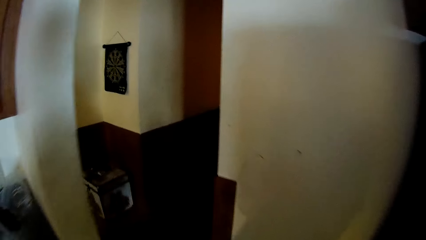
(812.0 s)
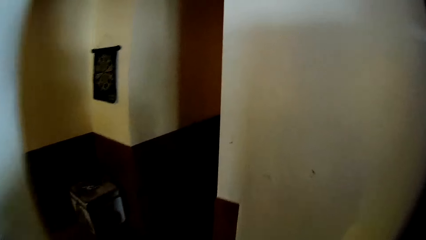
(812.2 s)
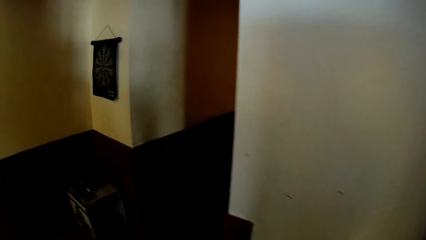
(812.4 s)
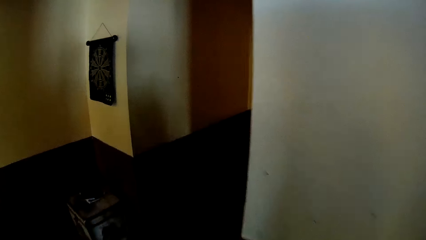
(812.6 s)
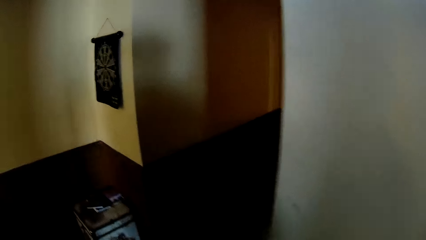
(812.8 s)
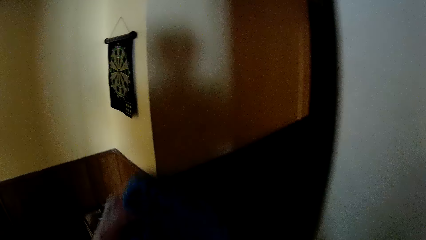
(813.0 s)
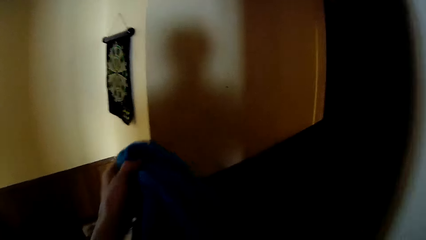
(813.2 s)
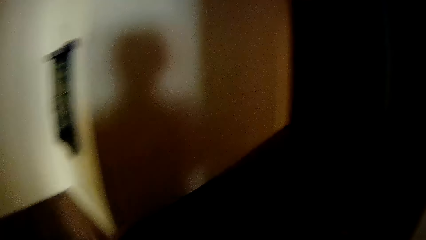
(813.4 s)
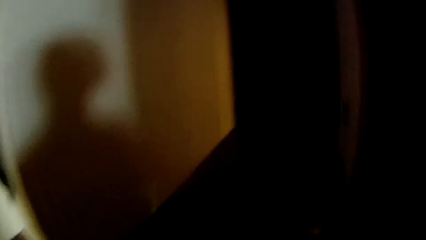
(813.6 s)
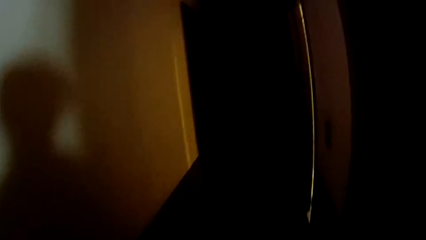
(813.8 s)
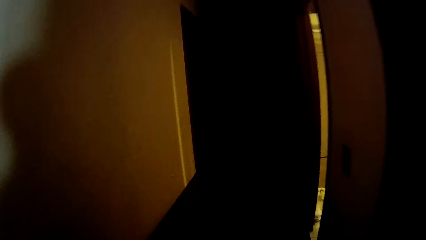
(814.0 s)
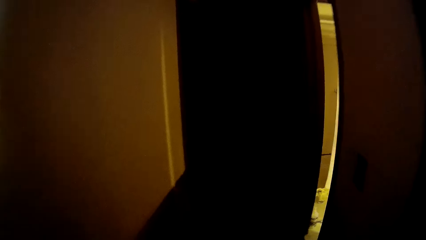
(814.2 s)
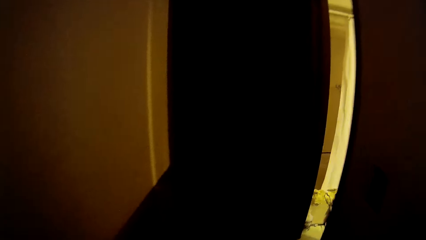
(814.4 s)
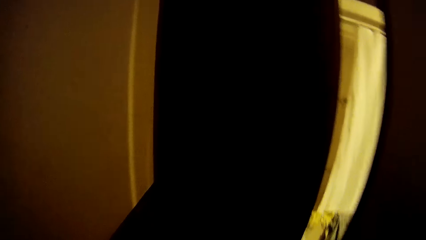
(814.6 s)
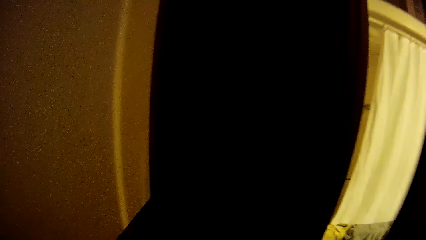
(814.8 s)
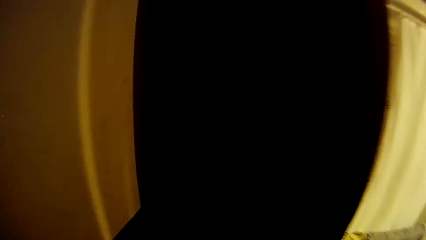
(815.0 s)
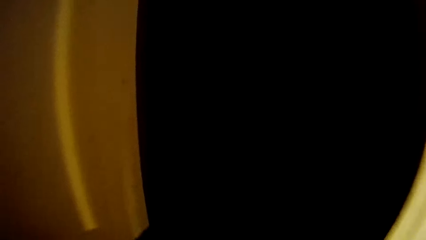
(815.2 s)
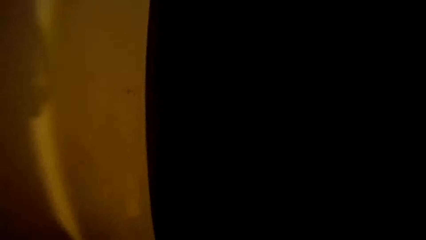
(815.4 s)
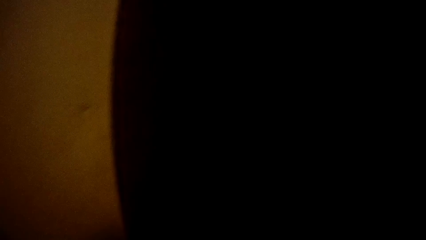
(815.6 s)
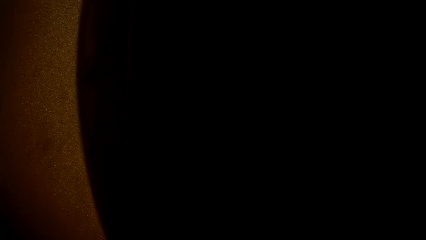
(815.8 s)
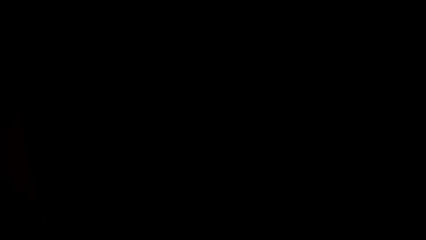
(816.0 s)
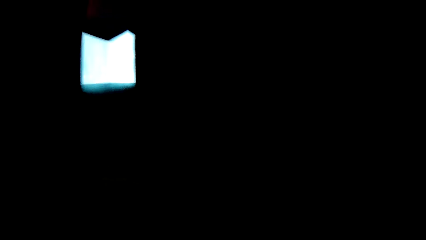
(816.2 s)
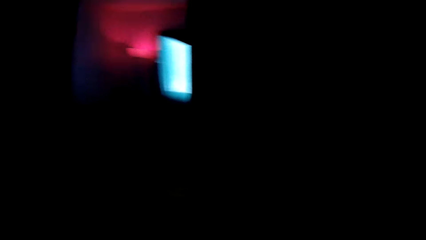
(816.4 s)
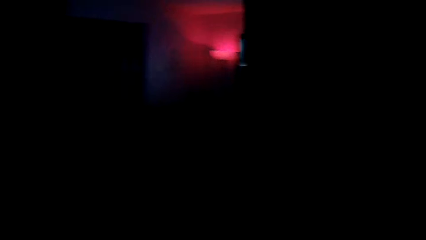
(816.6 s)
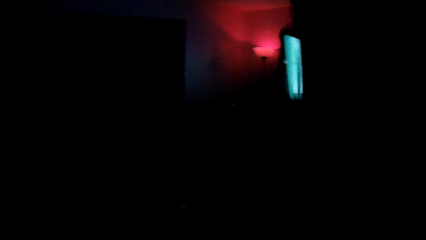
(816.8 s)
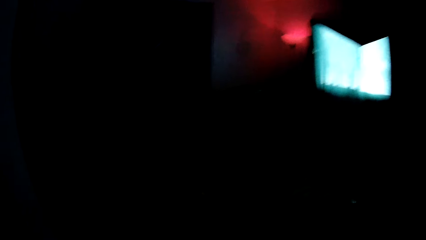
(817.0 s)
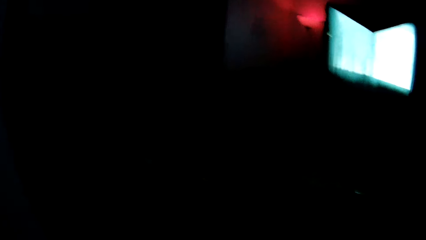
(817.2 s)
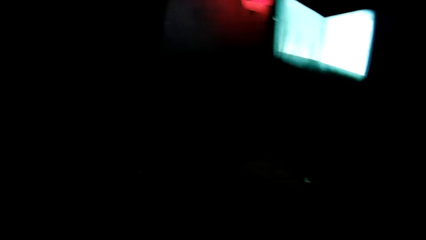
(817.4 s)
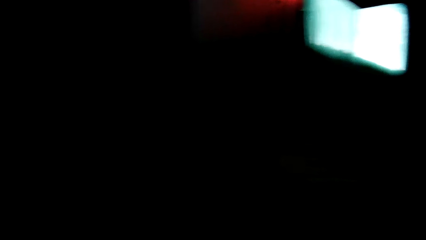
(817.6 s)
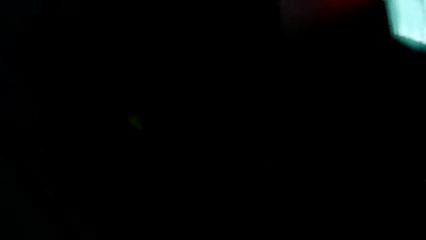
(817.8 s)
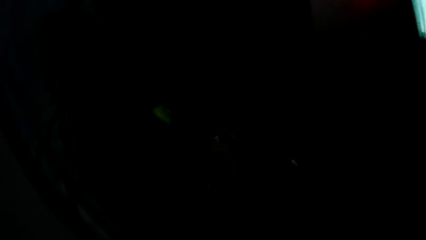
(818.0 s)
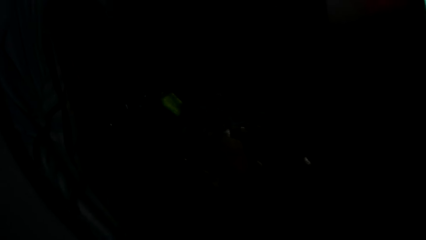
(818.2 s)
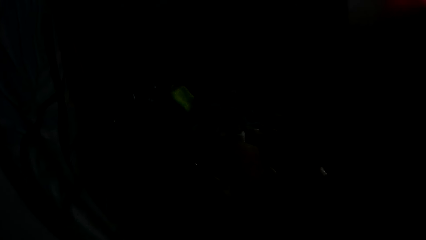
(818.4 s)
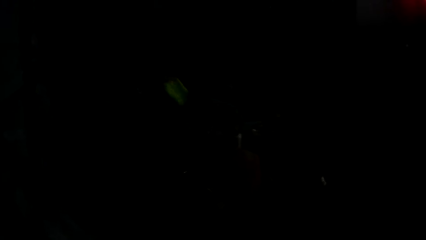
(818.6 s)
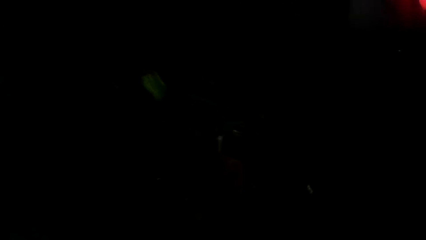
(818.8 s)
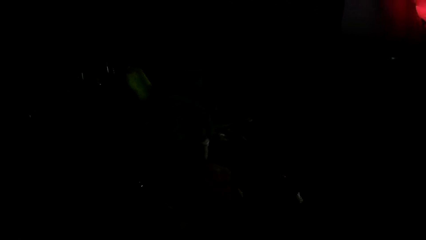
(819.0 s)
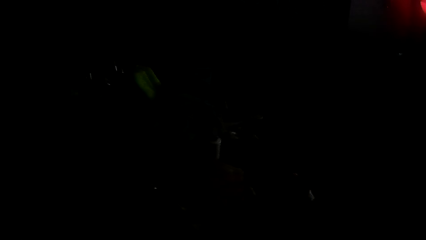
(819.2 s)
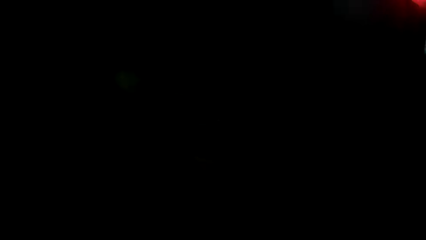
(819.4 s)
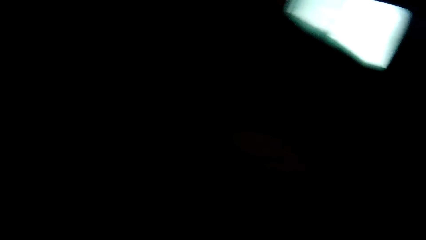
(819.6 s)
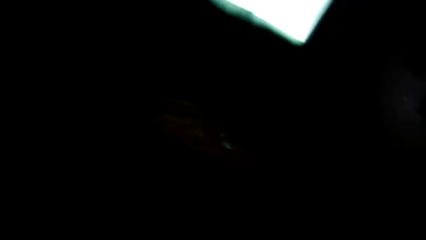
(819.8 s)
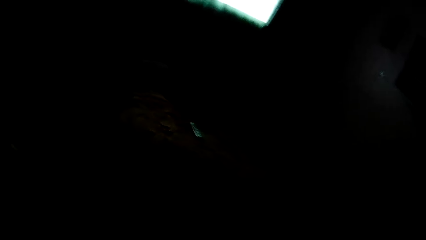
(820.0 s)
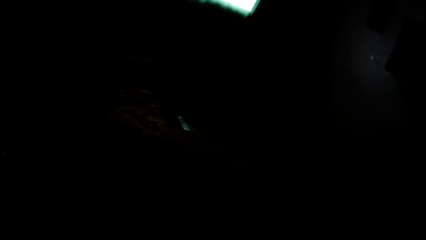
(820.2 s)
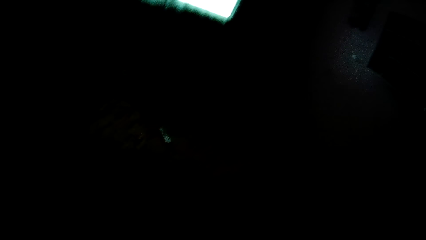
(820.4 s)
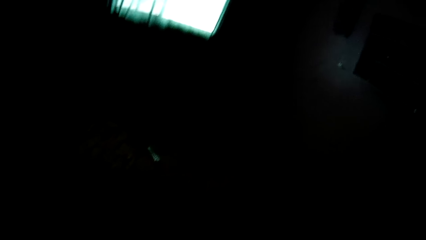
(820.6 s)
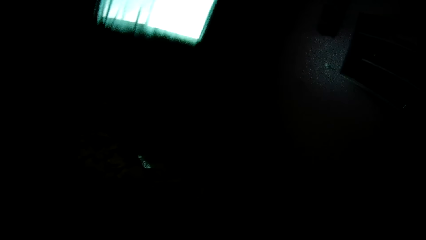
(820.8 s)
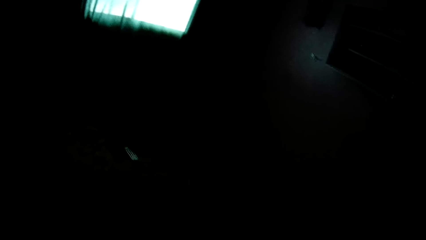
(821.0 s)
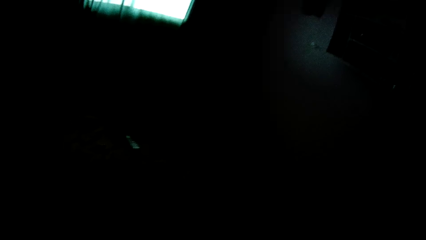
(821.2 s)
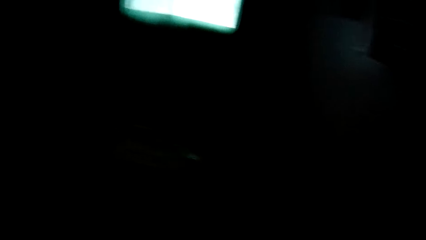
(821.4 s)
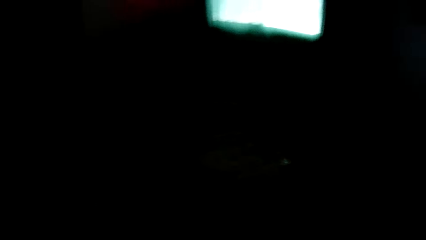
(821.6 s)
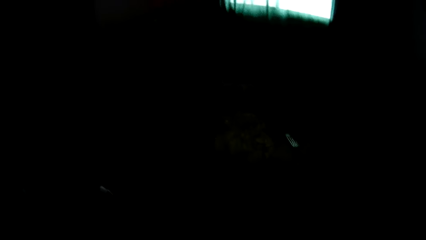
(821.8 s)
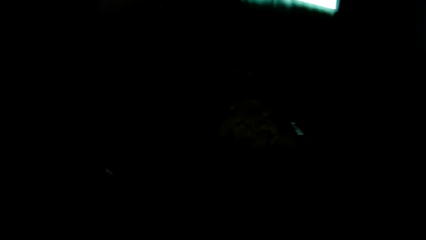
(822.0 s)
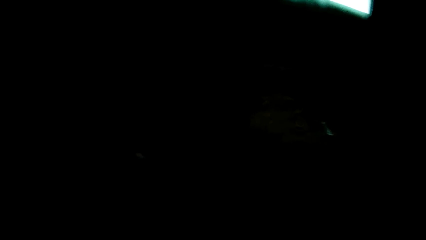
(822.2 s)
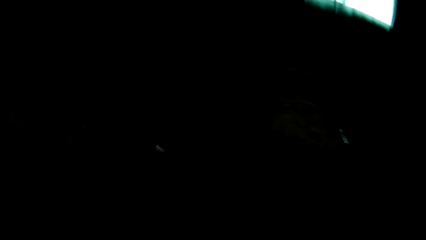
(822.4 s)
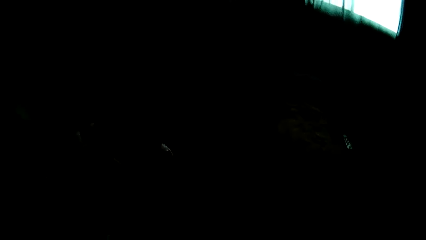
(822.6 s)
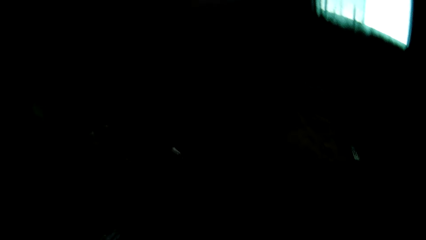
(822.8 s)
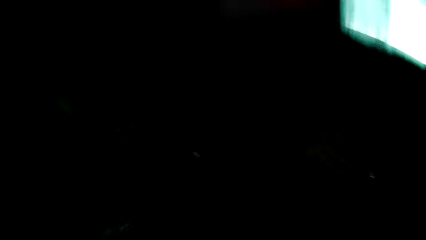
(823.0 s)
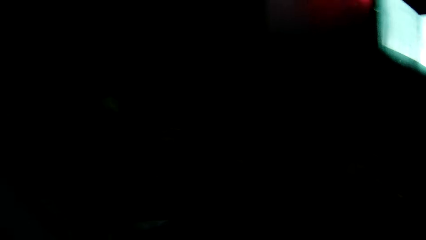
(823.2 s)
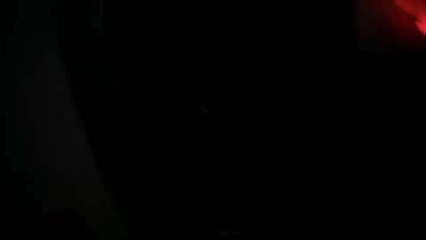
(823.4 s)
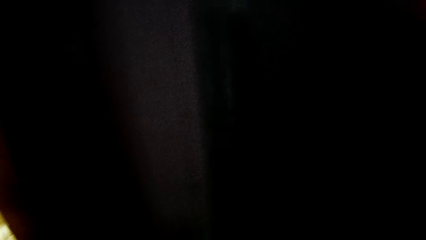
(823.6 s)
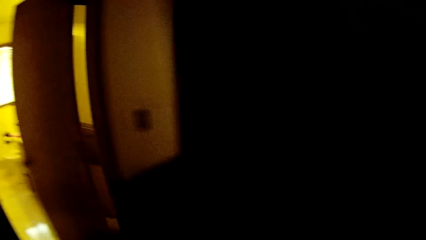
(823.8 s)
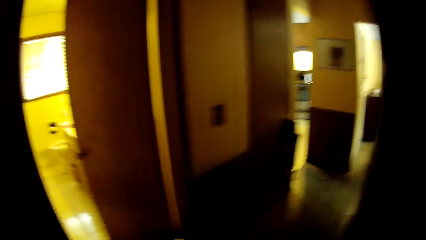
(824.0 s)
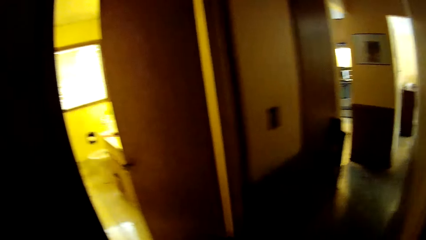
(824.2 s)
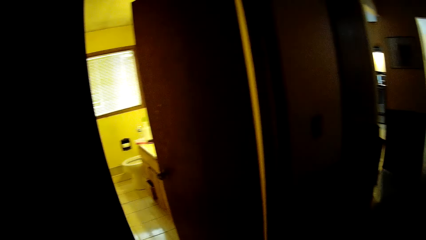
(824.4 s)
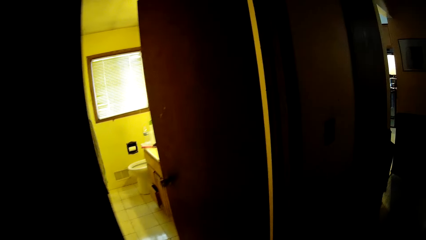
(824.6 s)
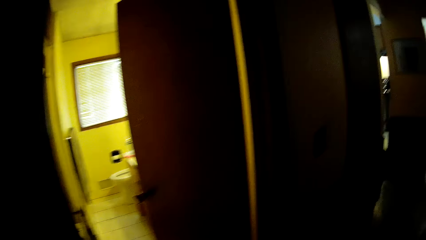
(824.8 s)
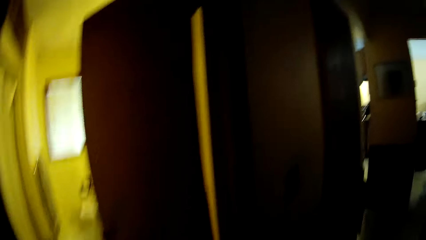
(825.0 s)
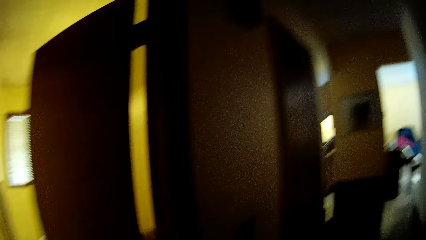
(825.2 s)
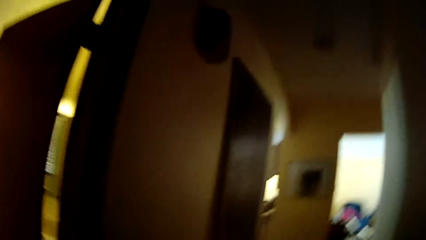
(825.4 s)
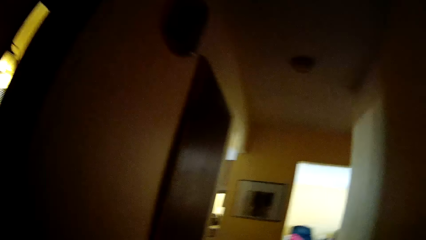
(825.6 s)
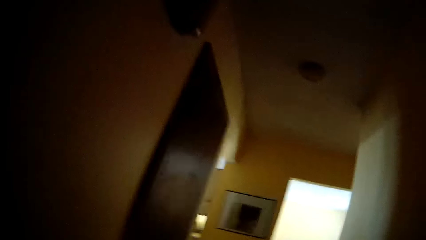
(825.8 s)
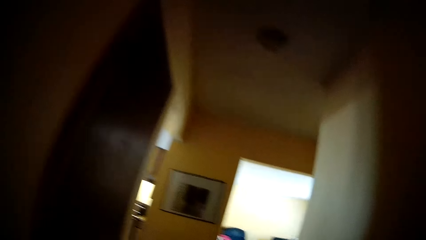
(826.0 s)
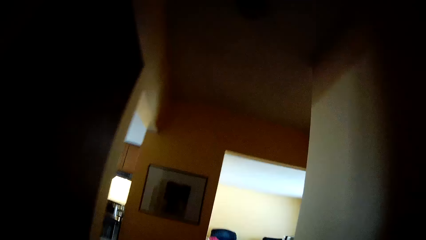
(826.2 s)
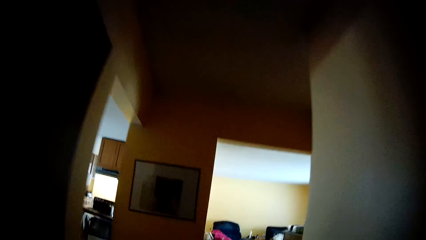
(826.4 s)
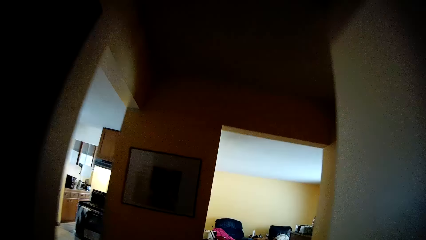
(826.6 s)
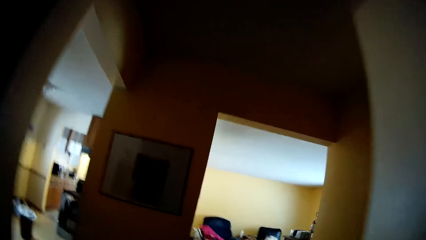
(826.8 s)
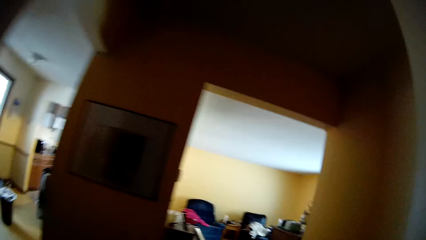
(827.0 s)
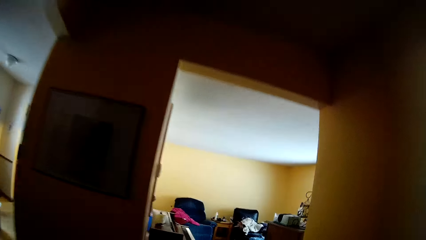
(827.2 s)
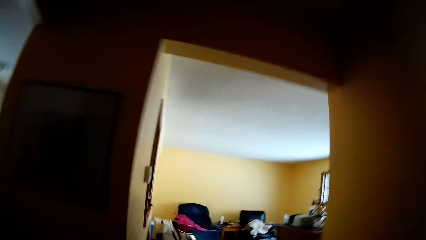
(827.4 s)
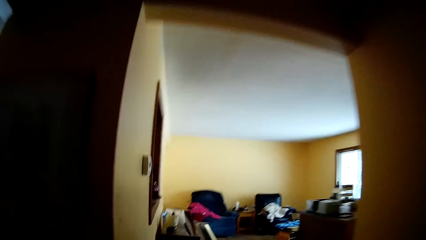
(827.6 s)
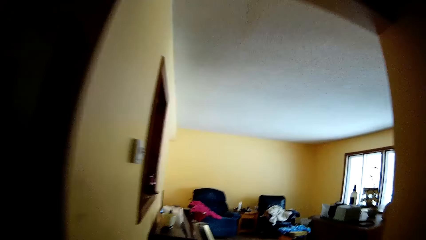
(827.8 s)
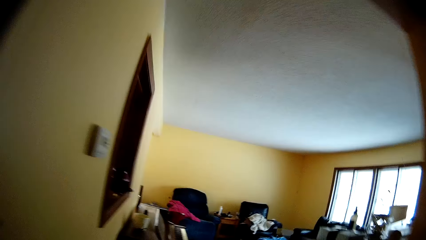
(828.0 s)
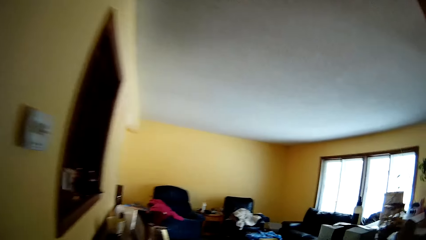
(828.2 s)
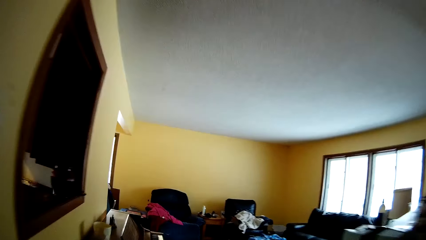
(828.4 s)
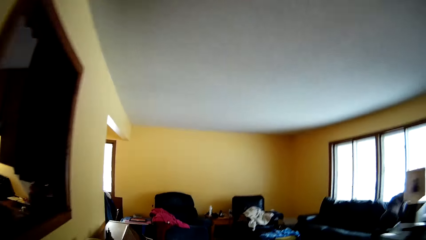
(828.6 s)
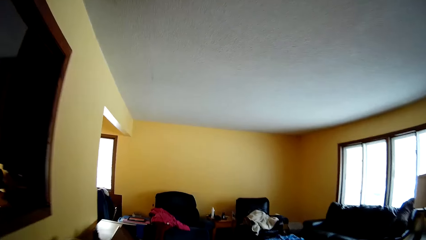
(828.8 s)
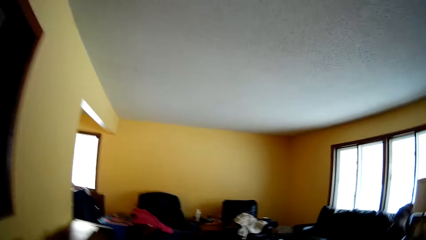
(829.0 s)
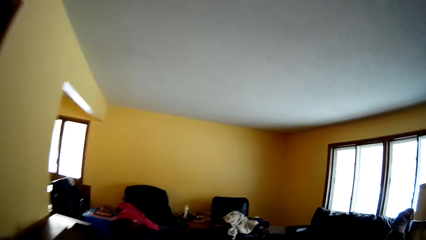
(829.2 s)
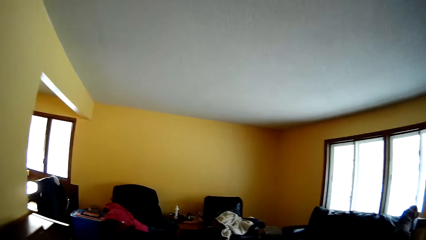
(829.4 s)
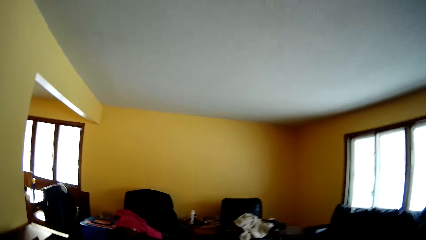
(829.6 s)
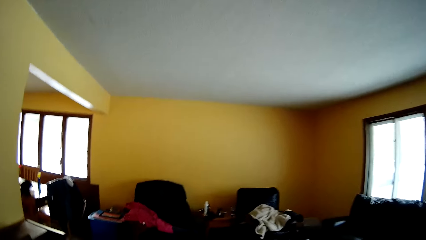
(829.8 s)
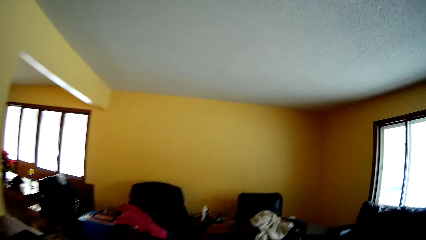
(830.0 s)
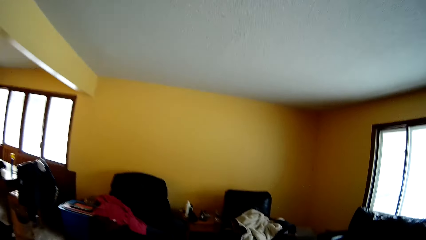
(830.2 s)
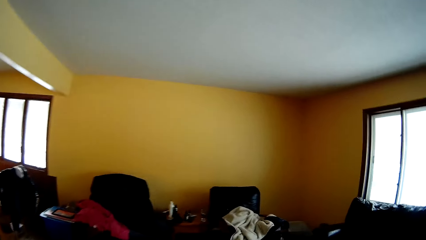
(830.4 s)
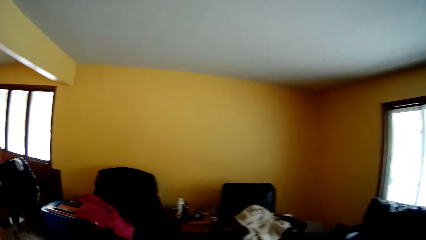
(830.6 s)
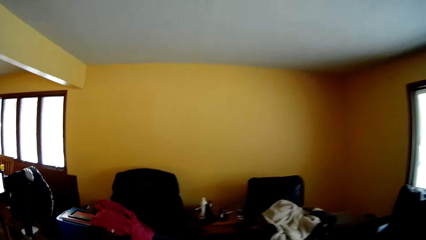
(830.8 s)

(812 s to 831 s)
The camera wearer adjusts the piece of cloth in his hands. He raises the cloth with his left hand. He walks into the room through the lobby. He looks around the house.
